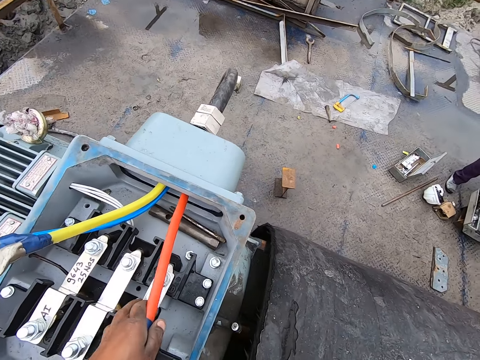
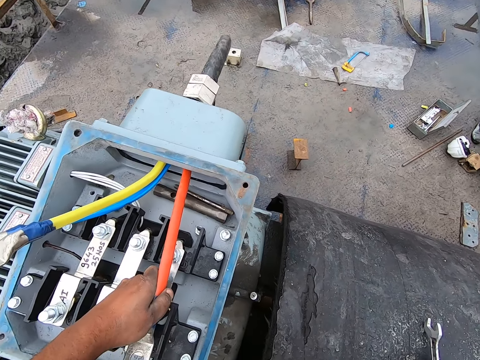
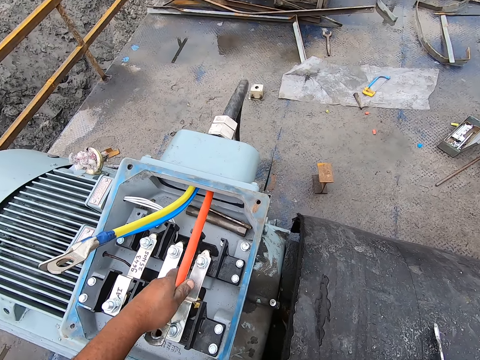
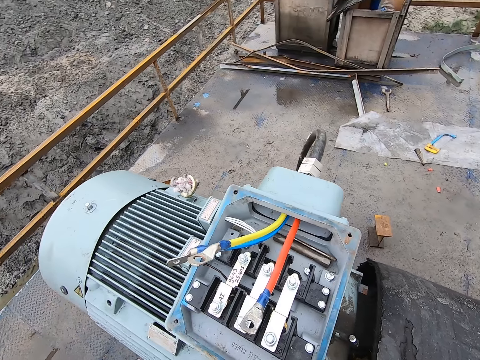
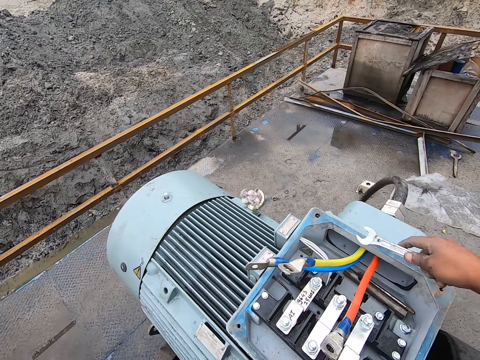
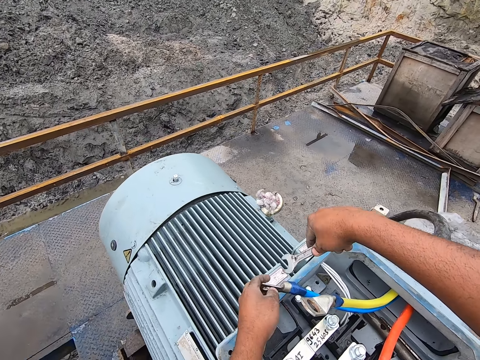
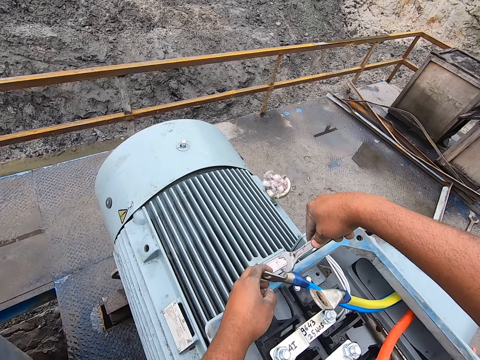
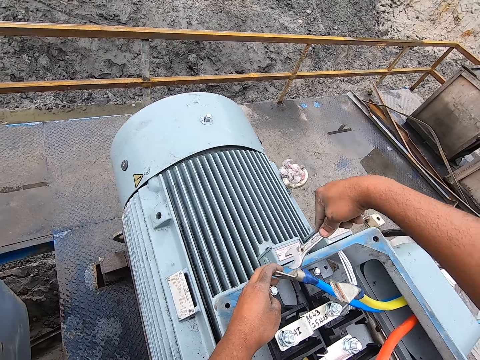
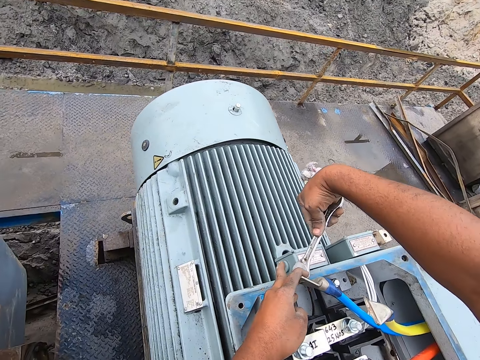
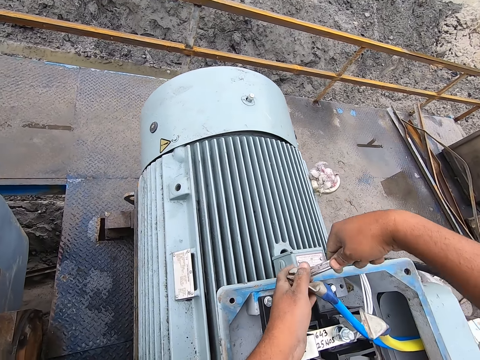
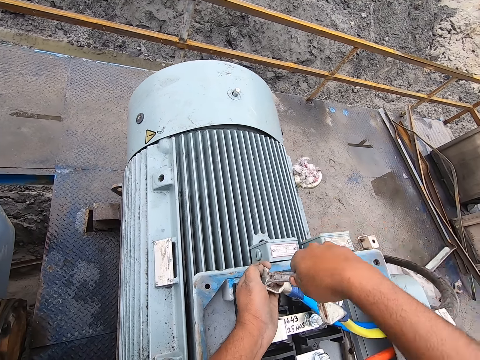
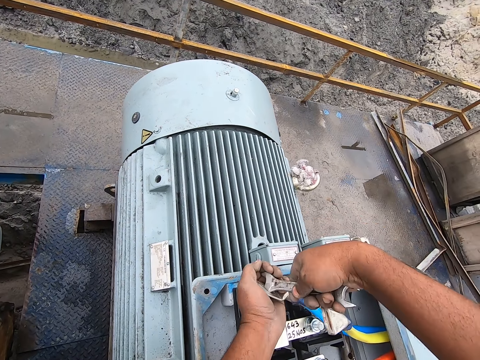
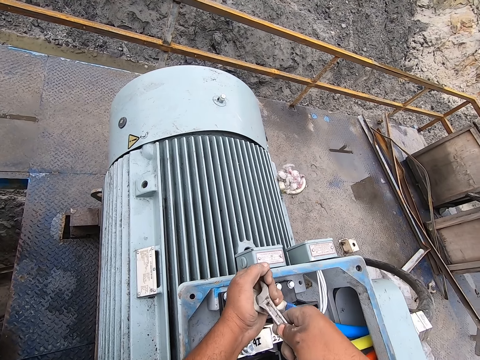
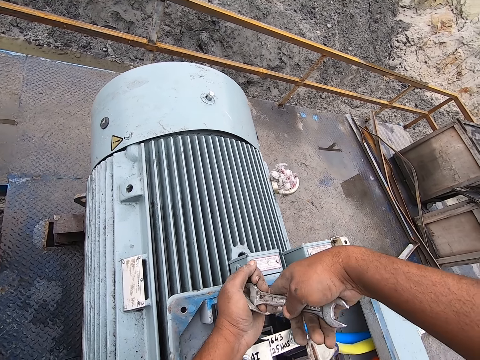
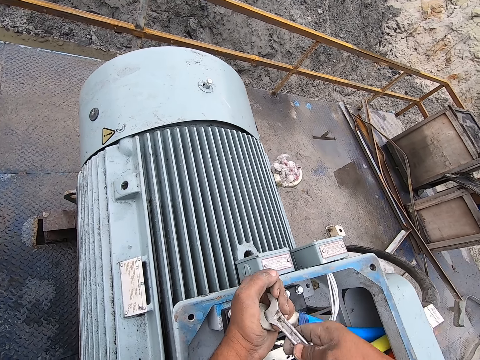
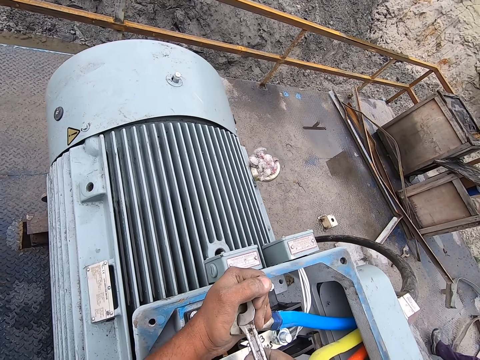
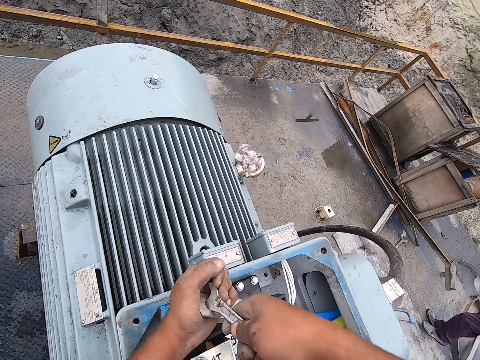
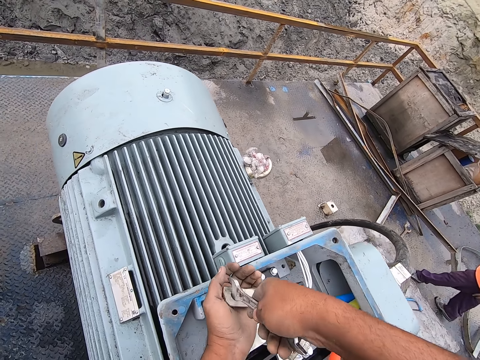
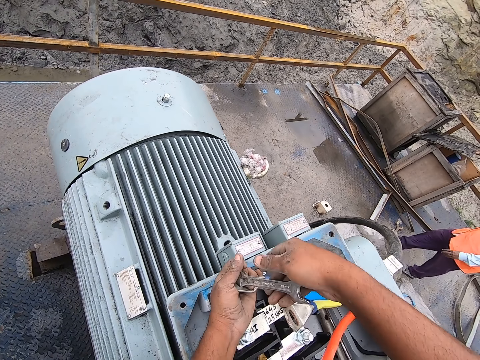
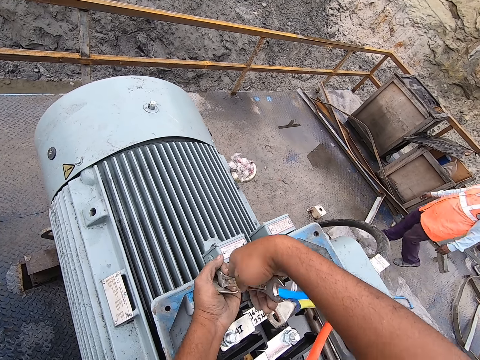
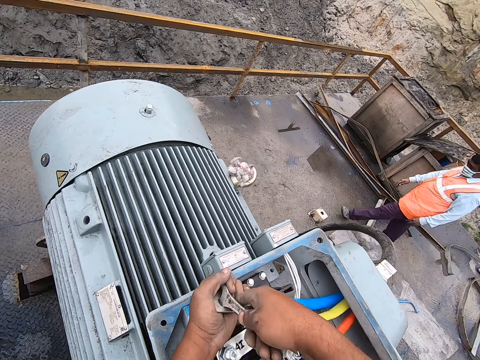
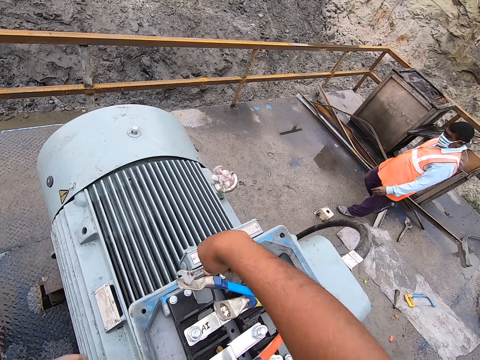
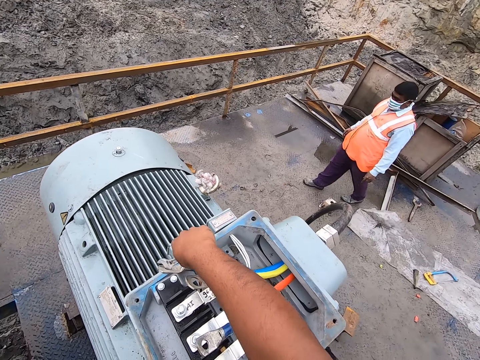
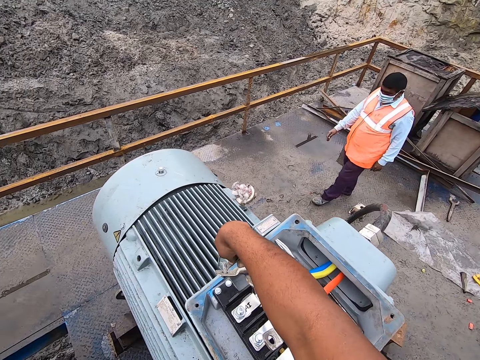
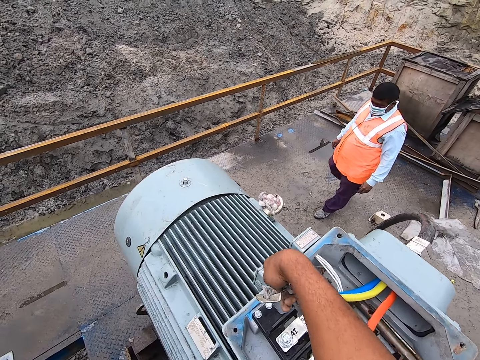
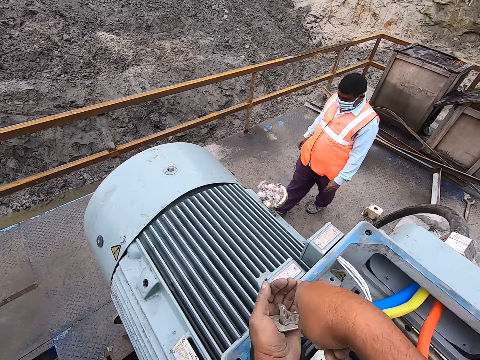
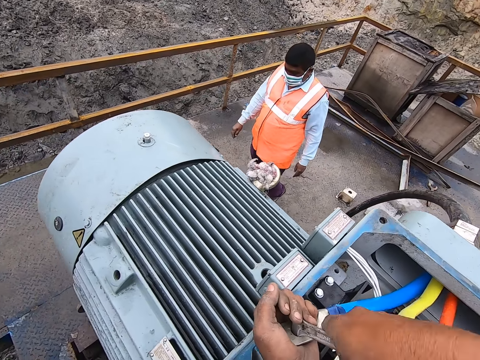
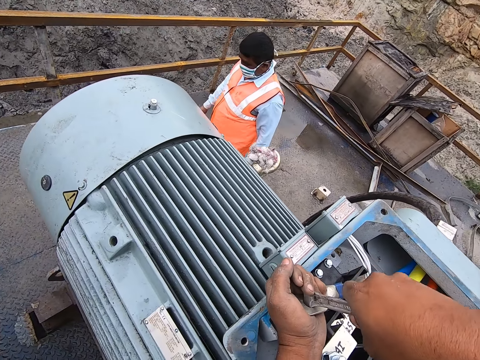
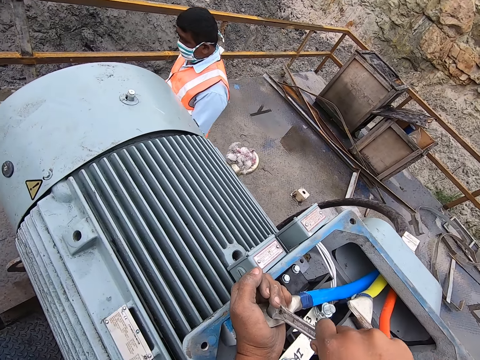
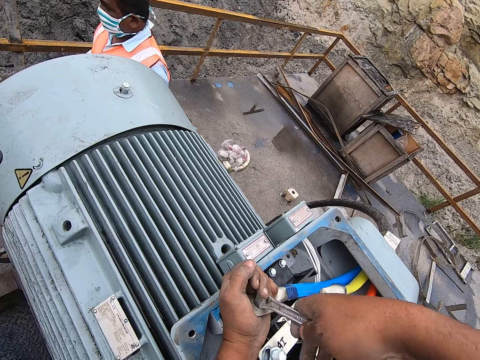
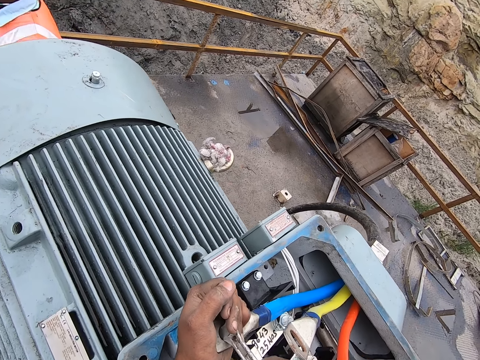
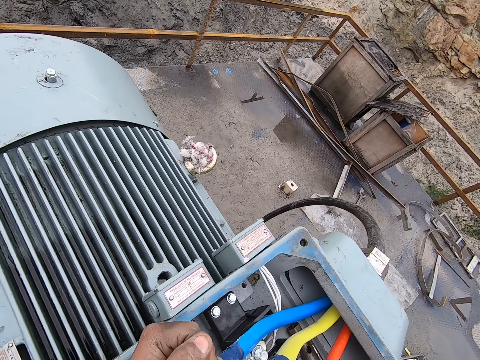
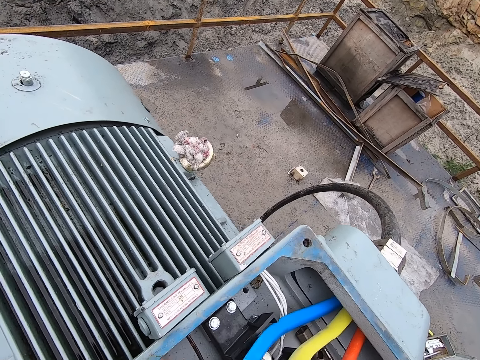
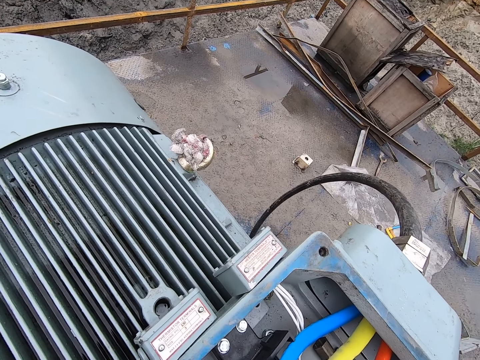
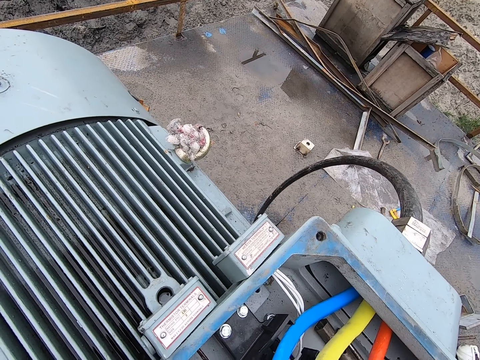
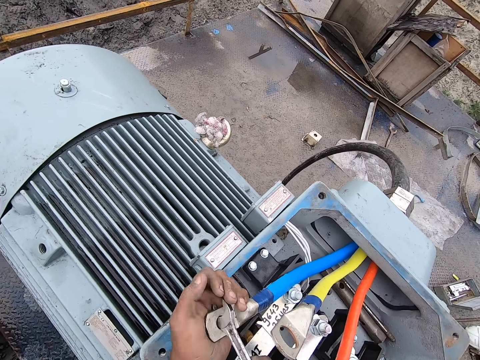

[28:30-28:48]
The camera wearer puts a spanner on a surface with the right hand. They pick up the spanner. They hold a wire with the left hand. They twist the wire with the spanner. A man moves around the area. The camera wearer twists the wire with the spanner.

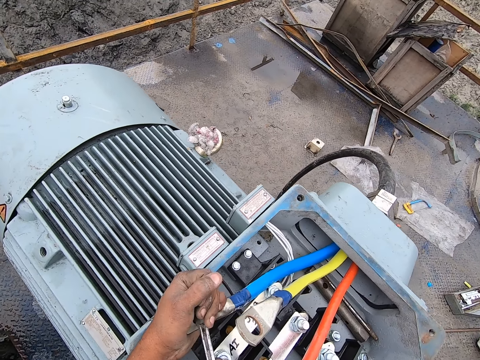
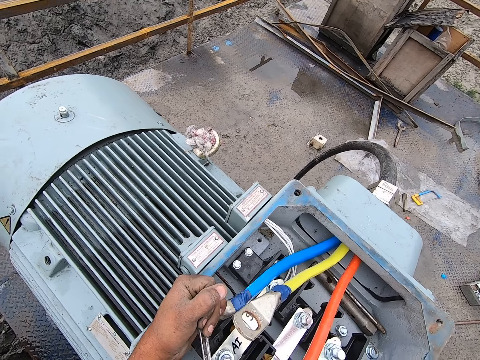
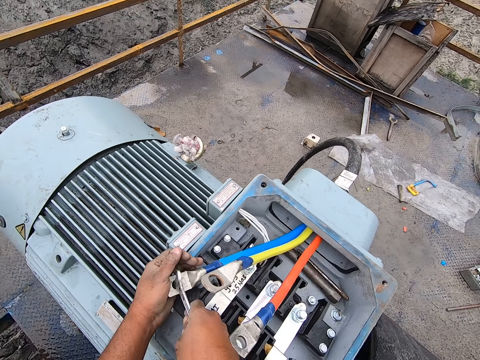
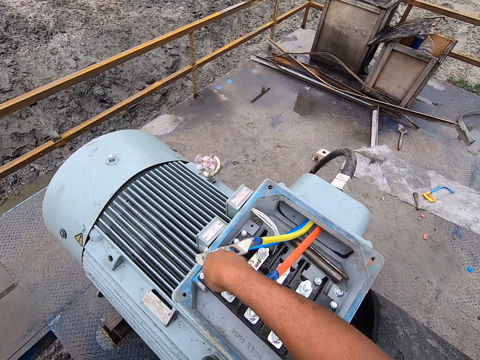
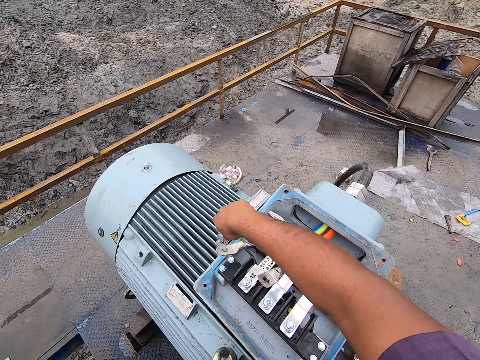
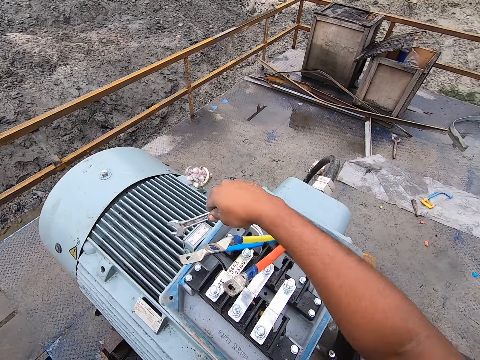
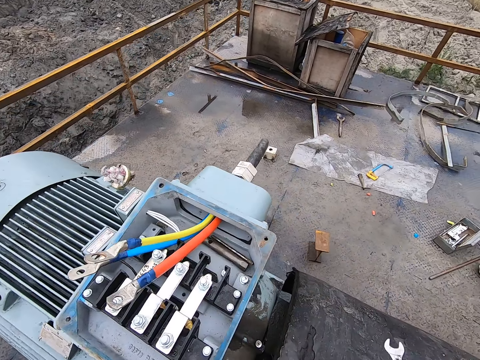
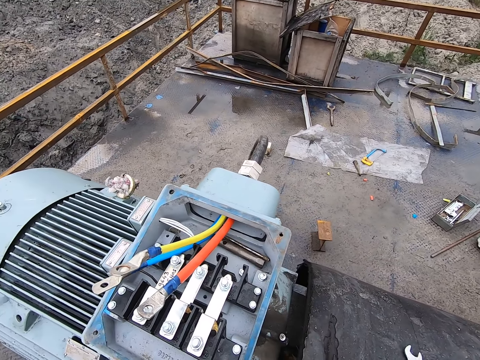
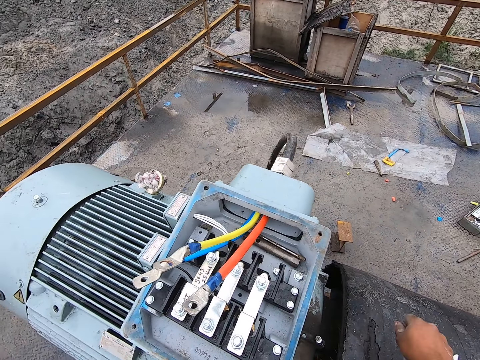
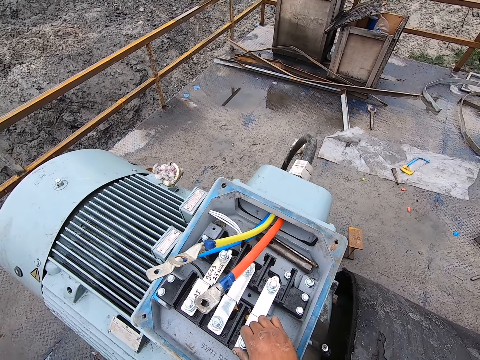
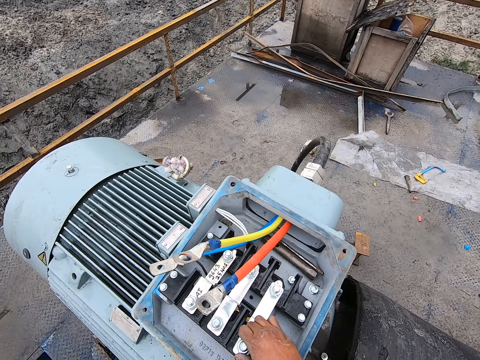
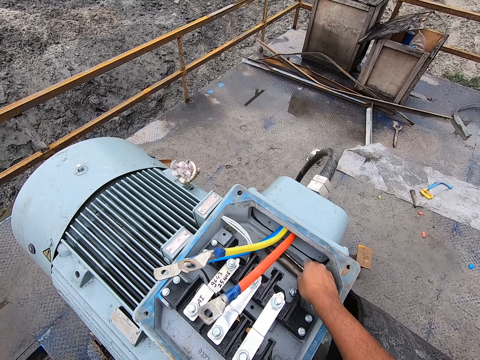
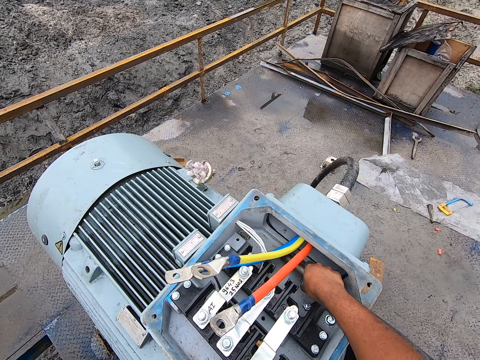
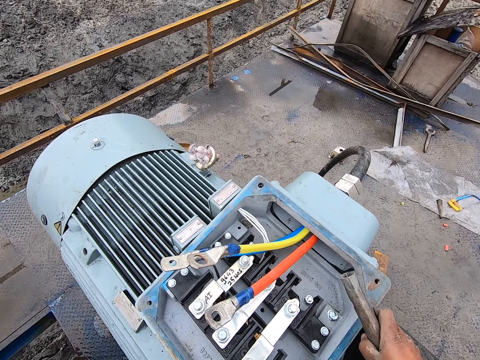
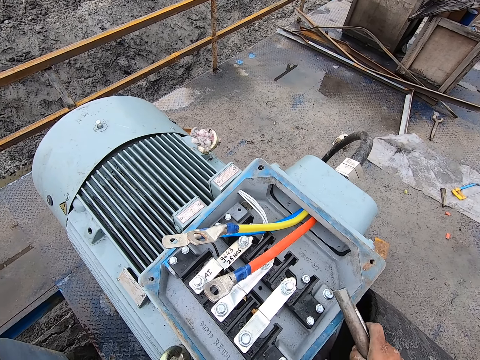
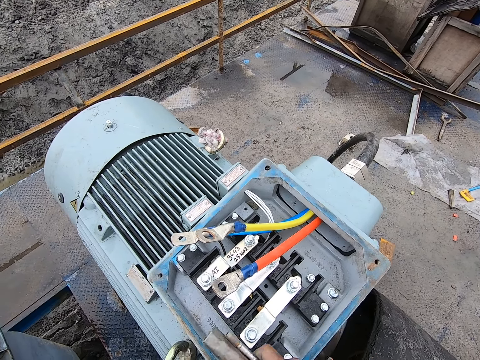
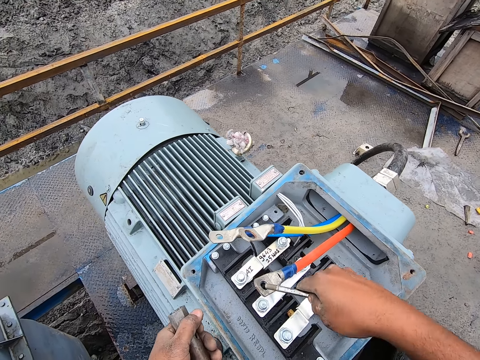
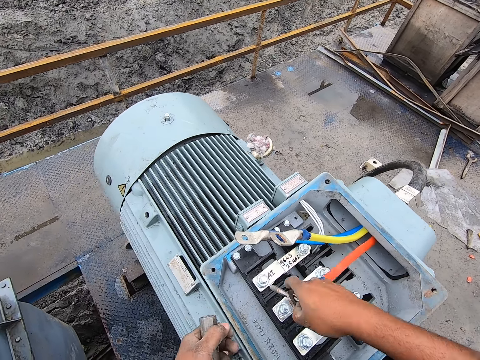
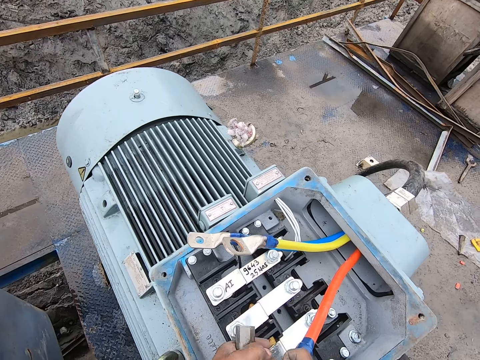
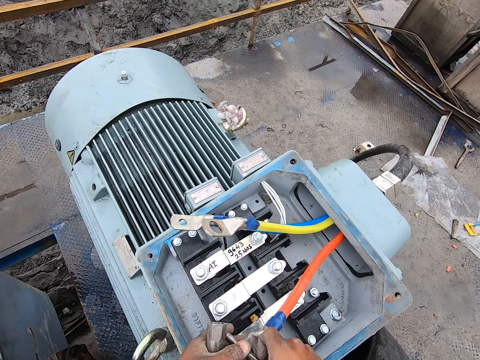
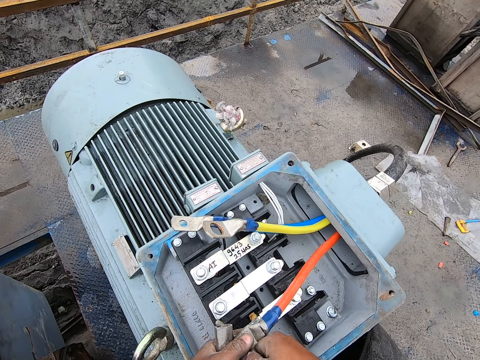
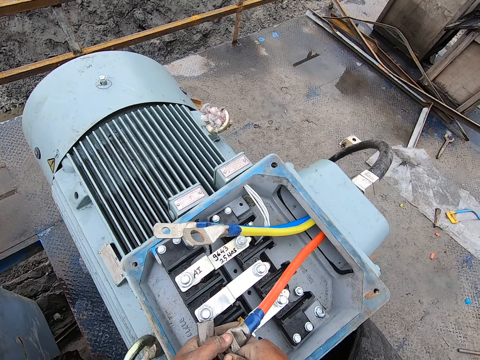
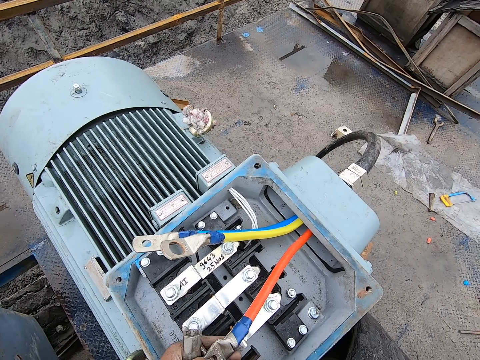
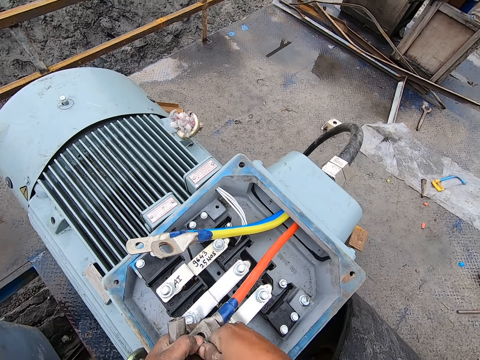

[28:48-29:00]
The camera wearer moves the left hand. They move a spanner on the right hand. They put the spanner on a surface. They touch a nut. They pick up the spanner or metal with the right hand. They hit the spanner on a generator. They twist the terminal cable with a t bar handle.
